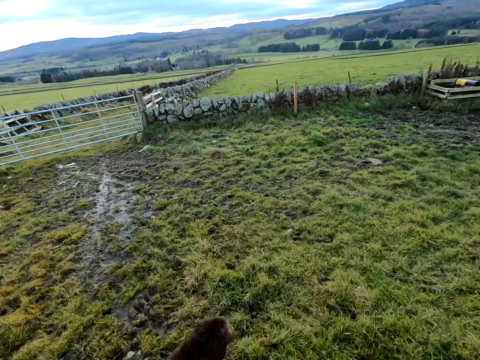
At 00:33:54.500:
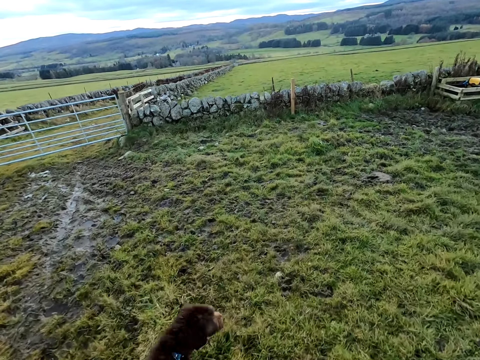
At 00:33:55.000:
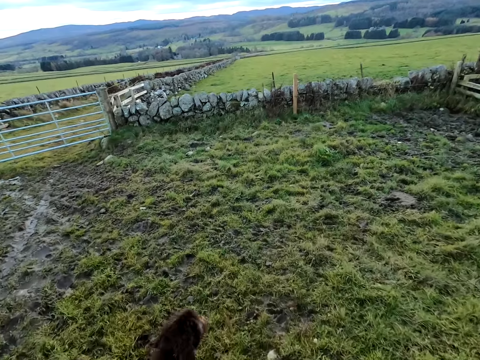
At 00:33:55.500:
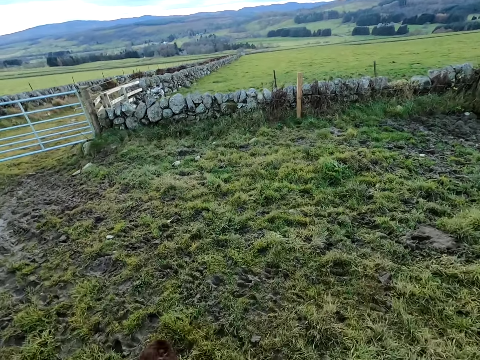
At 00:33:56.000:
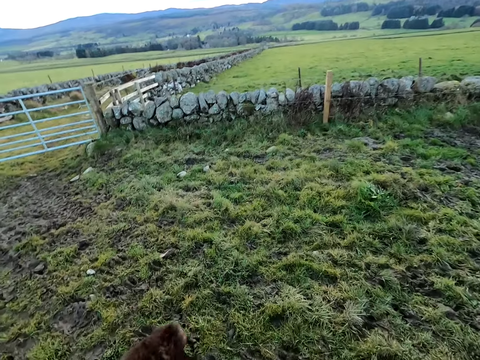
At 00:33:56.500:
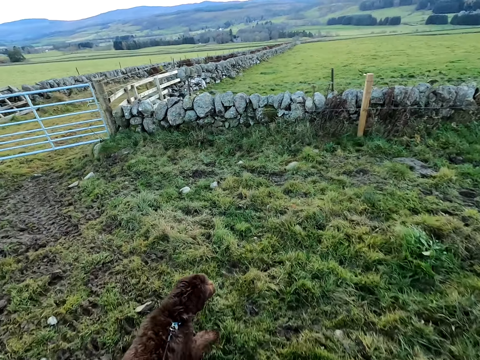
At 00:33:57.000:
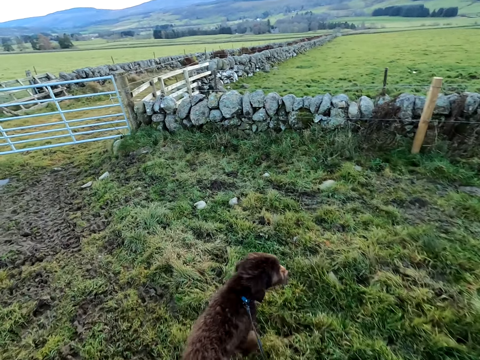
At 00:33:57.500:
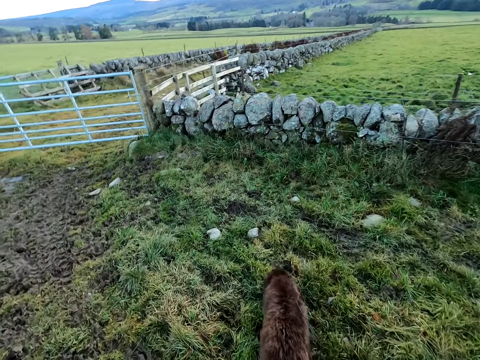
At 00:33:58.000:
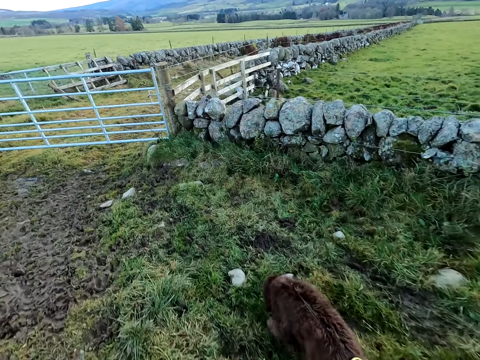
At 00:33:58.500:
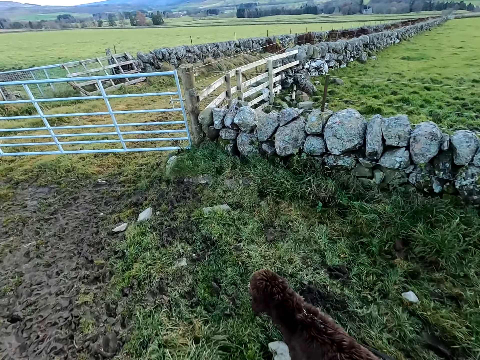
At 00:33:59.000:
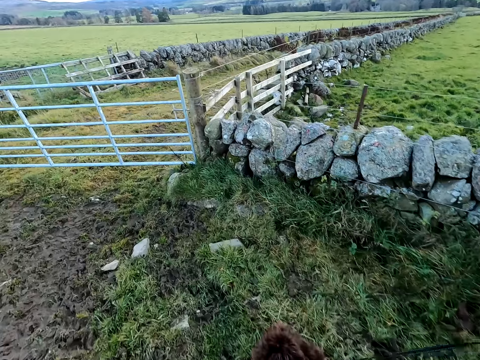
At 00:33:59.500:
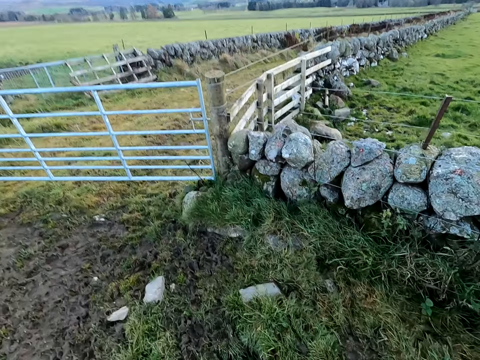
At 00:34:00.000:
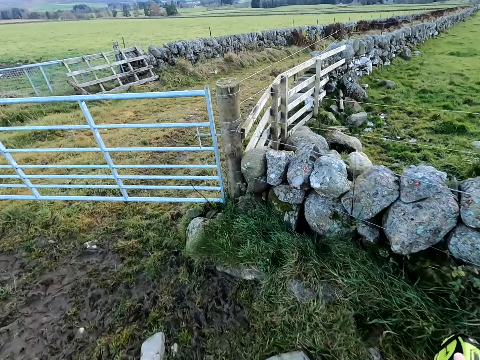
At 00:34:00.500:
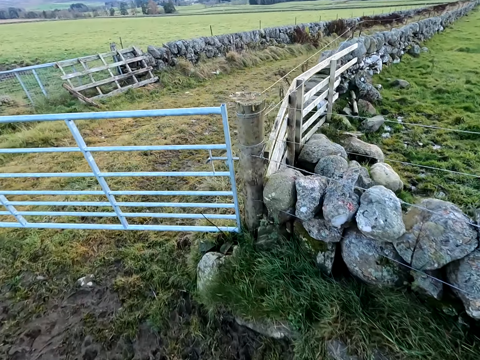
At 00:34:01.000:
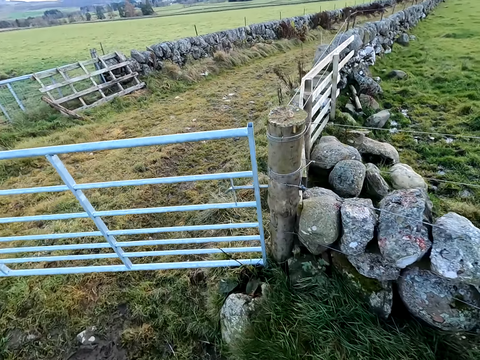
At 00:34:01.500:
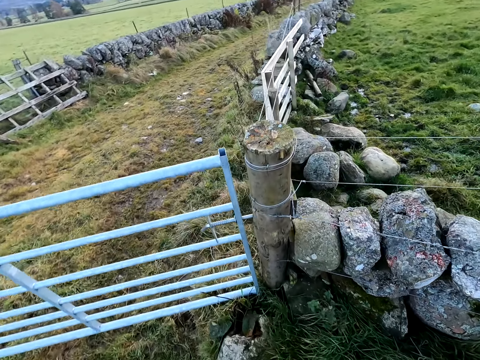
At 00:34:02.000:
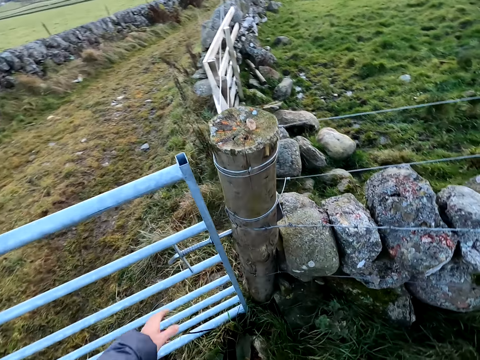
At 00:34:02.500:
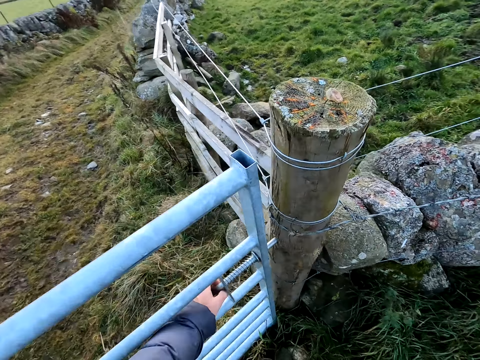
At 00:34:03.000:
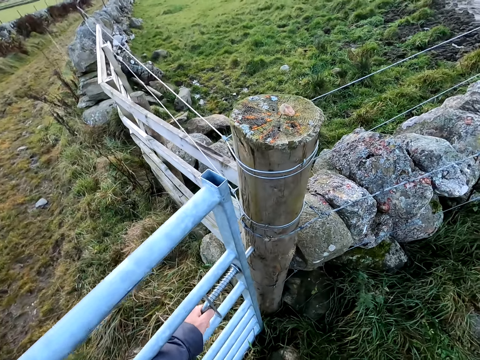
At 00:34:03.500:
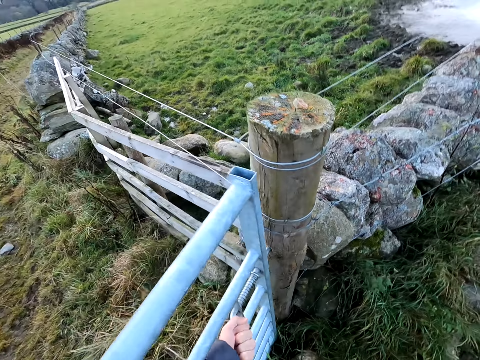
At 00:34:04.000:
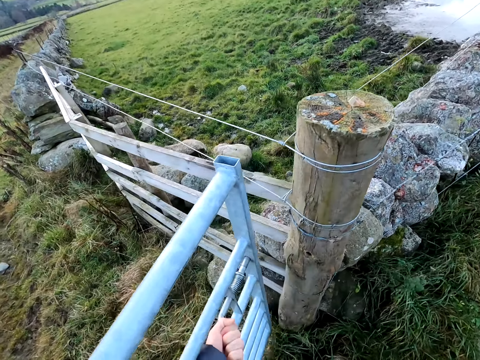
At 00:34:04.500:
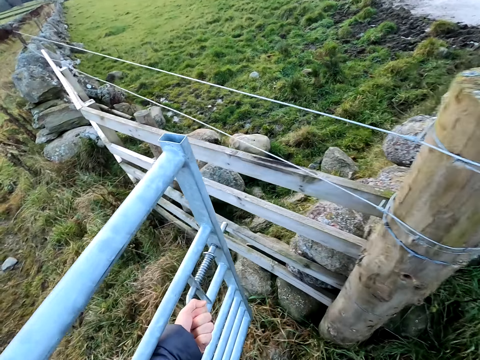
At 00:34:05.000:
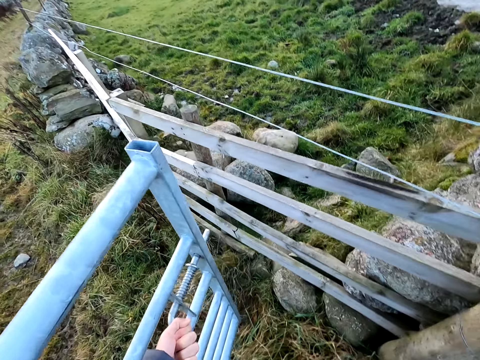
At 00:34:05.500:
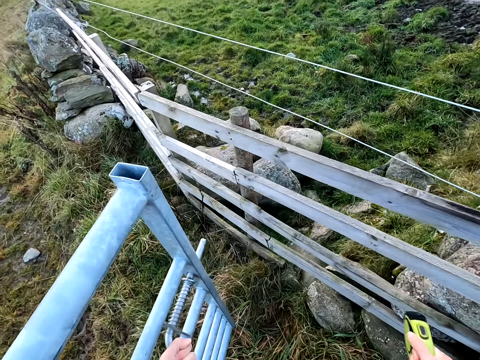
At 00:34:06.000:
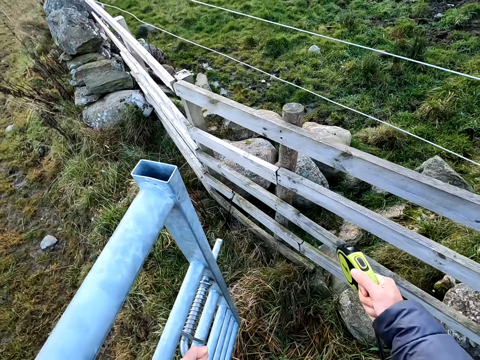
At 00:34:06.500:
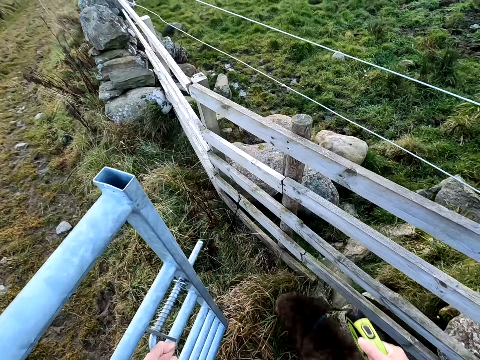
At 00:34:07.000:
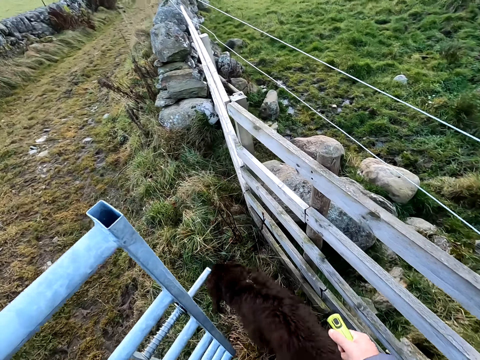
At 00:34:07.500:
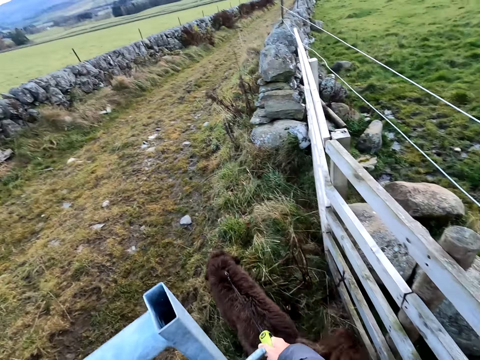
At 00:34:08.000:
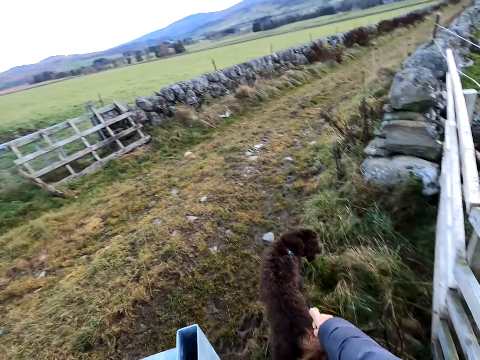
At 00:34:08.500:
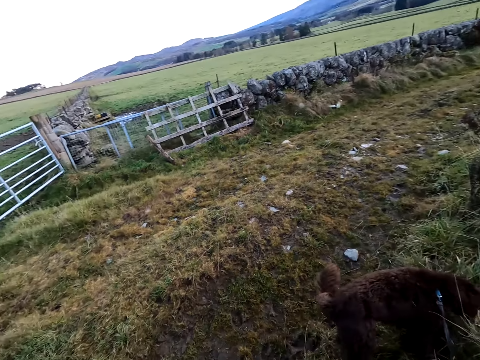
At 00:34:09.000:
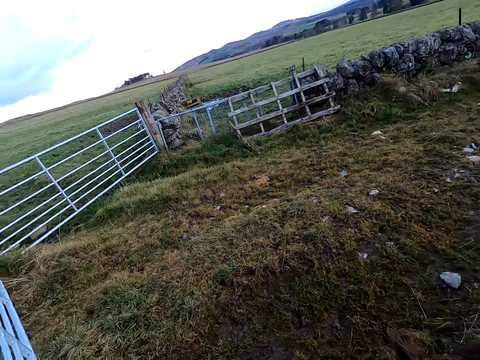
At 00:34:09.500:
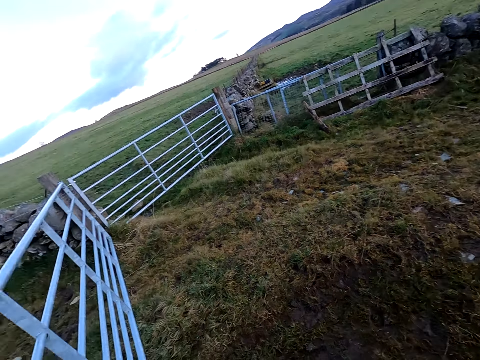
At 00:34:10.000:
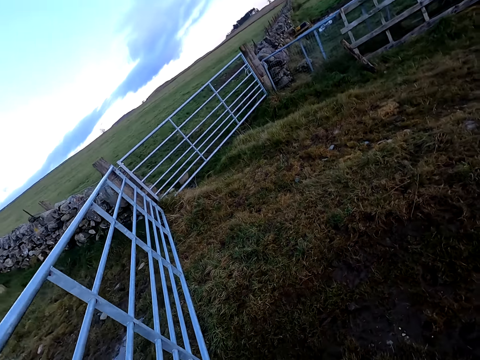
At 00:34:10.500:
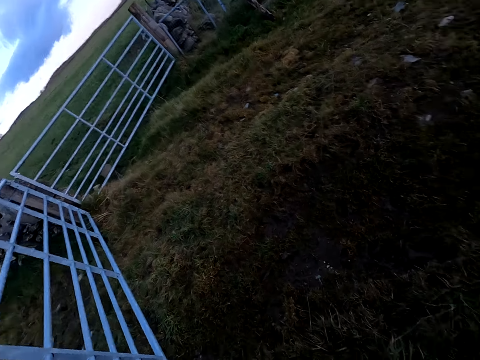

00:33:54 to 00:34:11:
The camera wearer walks the dog to a fence gate with the leash in his right hand. He opens the fence gate of the farm with his left hand. He walks out of the farm gate. He speaks to the dog.

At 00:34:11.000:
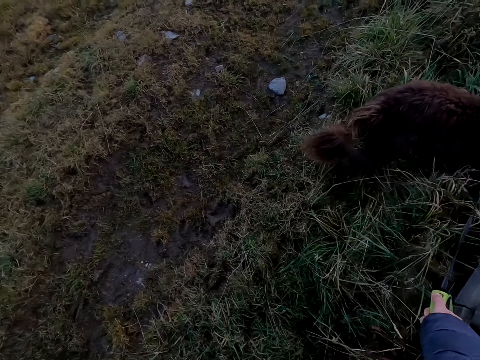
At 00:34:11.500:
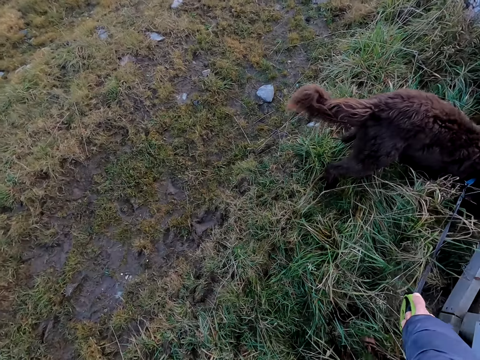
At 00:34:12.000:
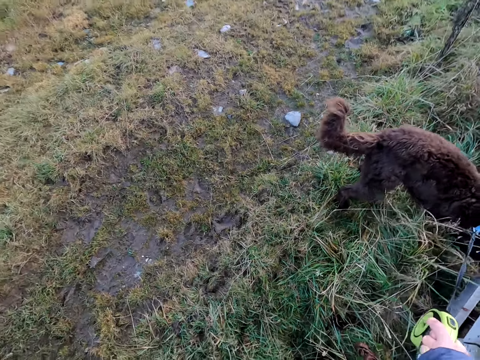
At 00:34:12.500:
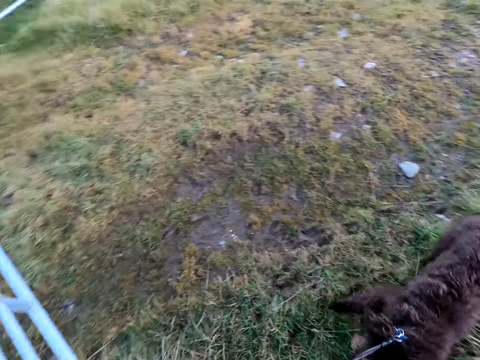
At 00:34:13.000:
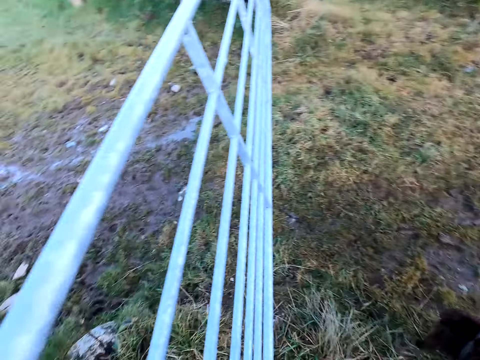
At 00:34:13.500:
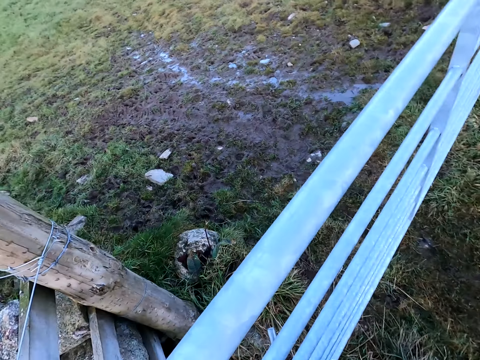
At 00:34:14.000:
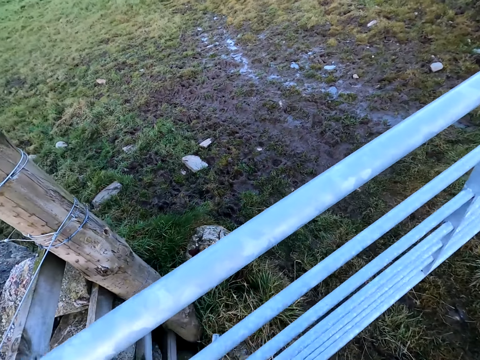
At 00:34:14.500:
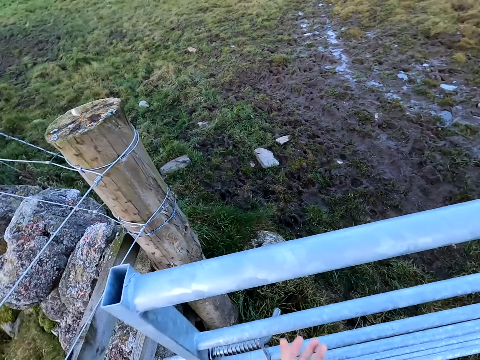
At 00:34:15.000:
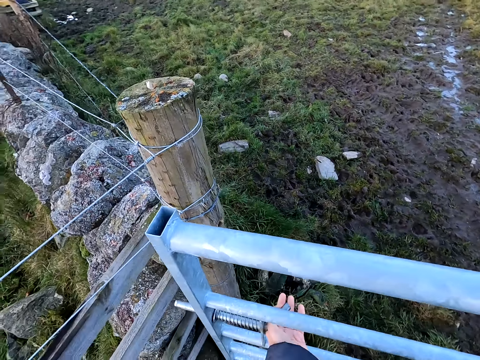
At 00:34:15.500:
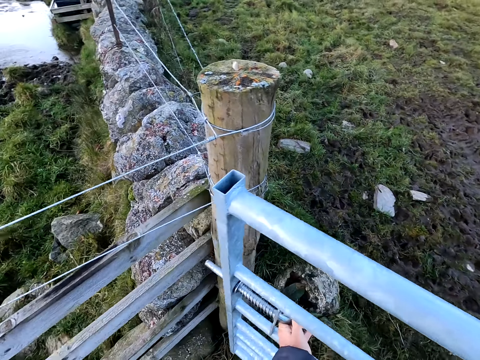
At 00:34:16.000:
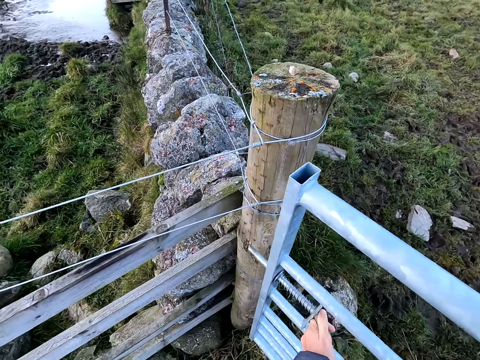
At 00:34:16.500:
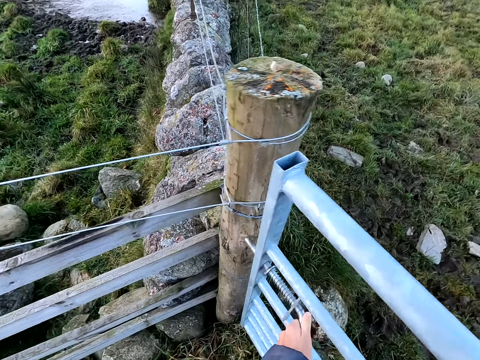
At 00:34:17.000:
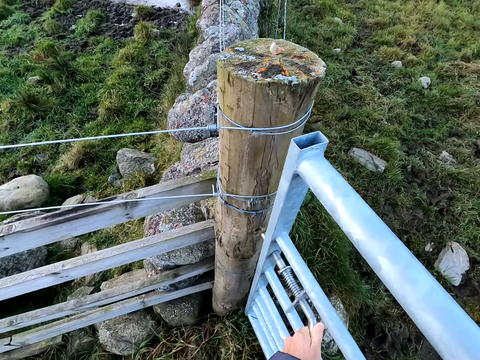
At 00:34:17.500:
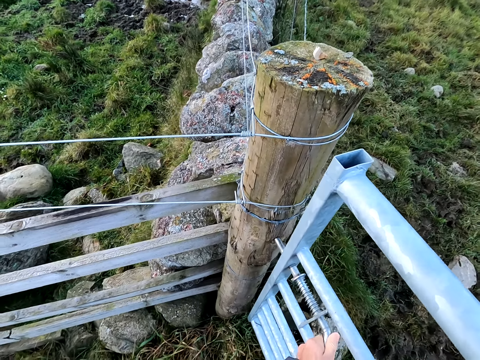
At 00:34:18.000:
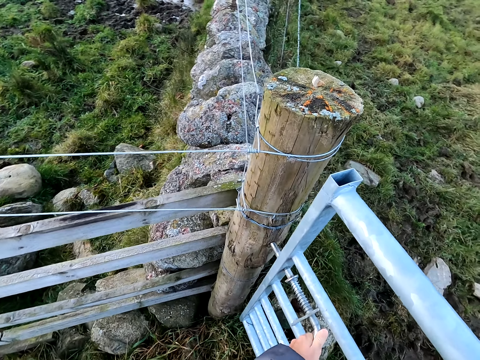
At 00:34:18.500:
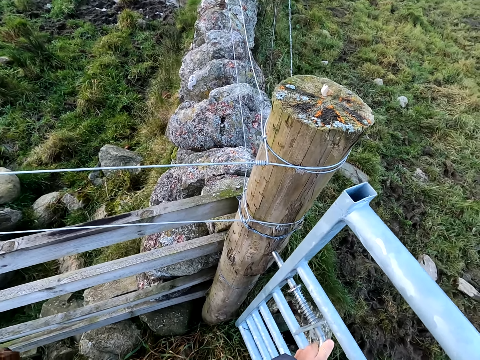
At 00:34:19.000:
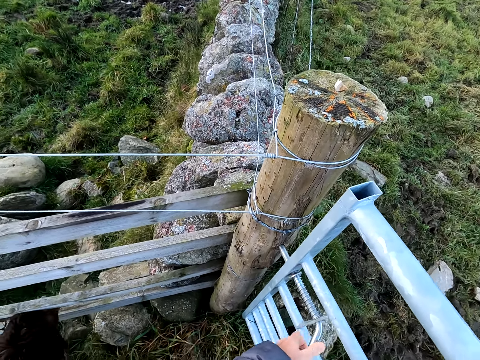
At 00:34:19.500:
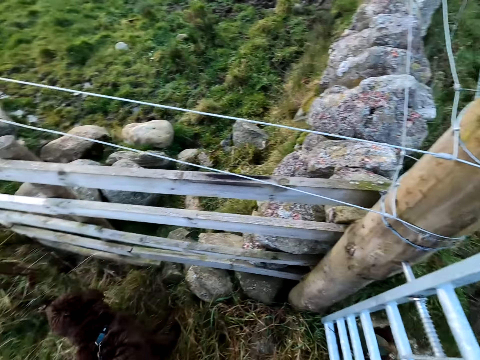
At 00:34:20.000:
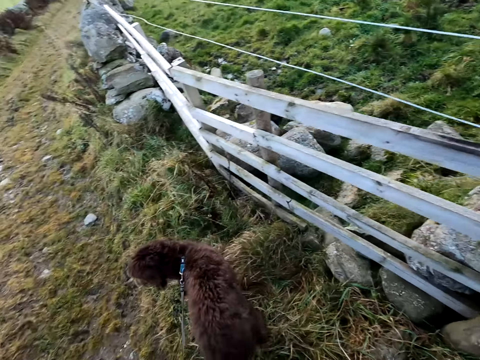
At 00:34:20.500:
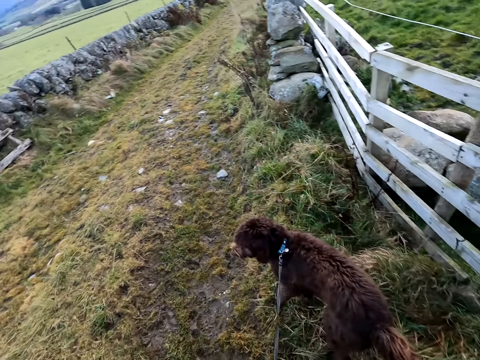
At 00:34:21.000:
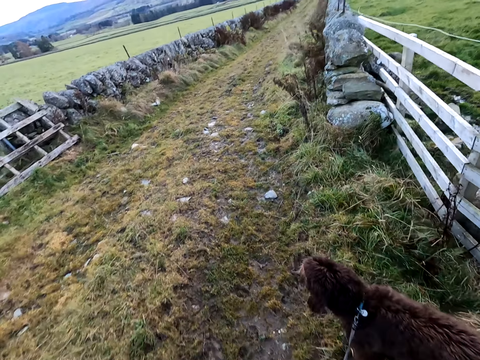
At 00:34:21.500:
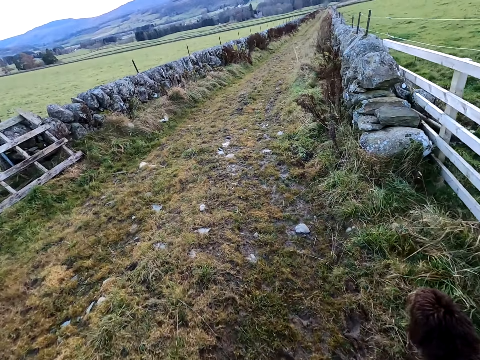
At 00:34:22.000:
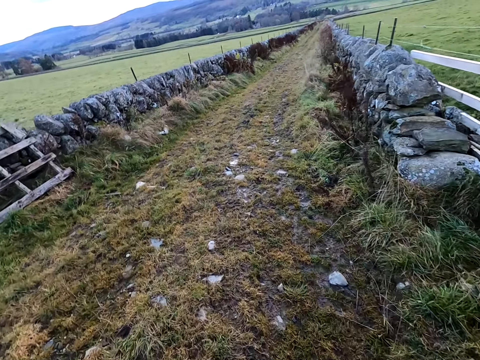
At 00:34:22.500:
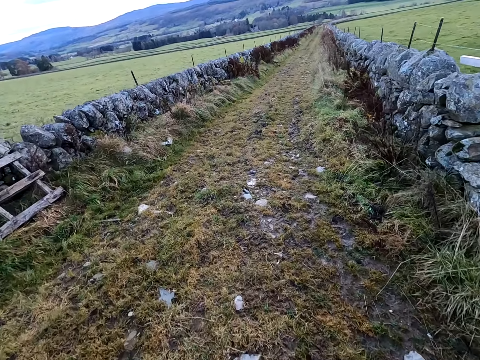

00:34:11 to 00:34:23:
The camera wearer drags the dog with the leash in his right hand. He closes the fence gate with his left hand. He walks the dog along a grass path with the leash in his right hand.
